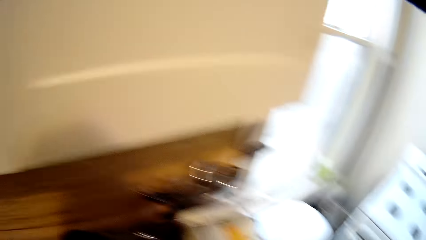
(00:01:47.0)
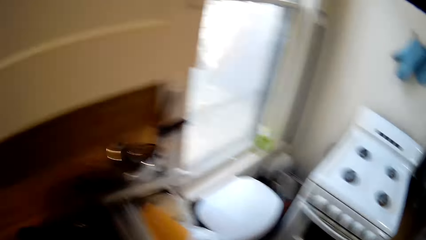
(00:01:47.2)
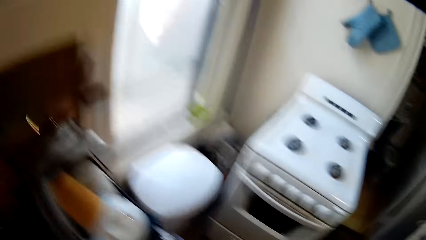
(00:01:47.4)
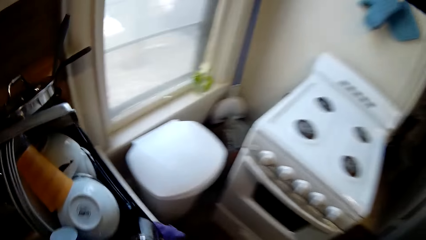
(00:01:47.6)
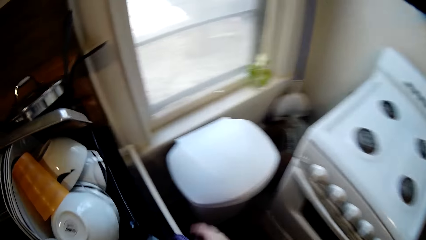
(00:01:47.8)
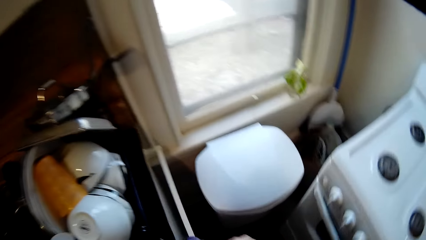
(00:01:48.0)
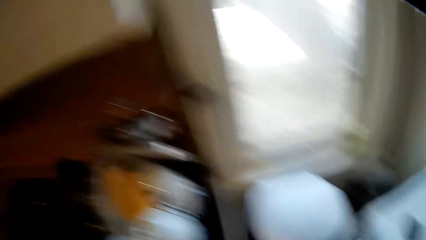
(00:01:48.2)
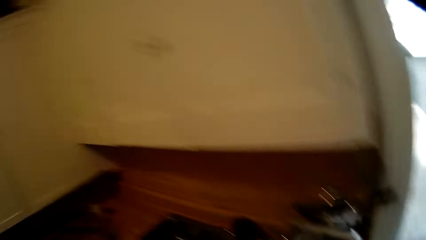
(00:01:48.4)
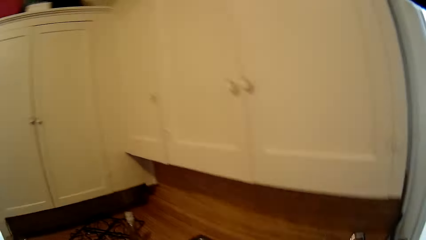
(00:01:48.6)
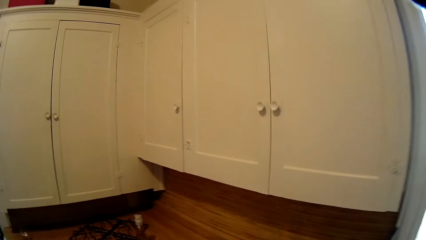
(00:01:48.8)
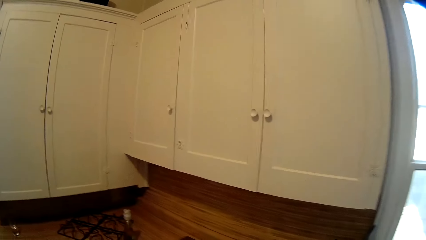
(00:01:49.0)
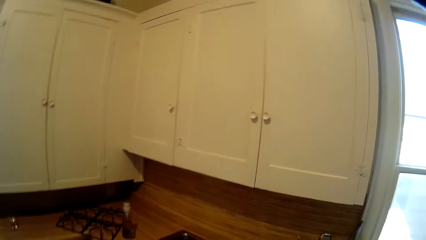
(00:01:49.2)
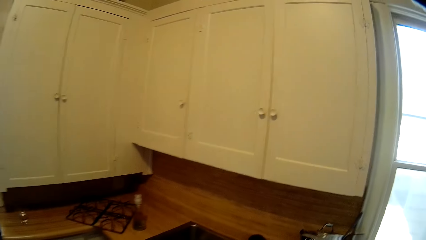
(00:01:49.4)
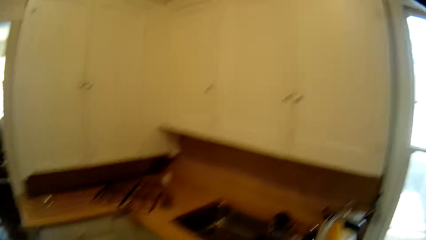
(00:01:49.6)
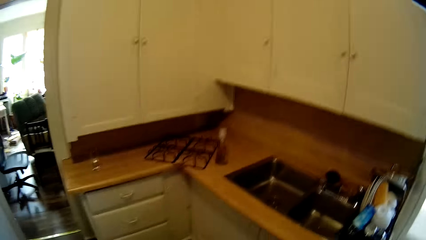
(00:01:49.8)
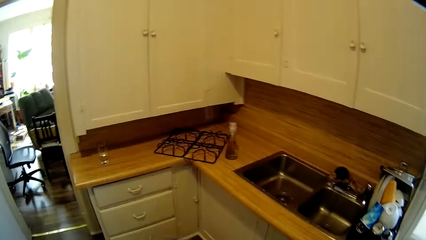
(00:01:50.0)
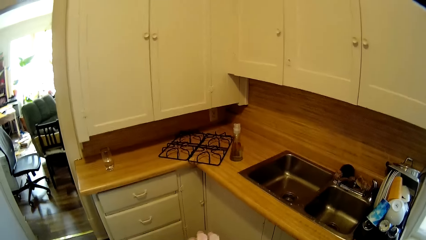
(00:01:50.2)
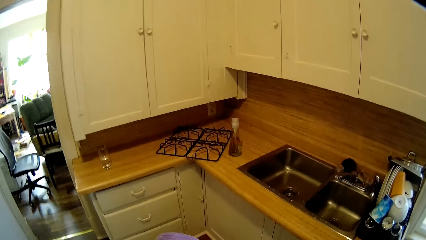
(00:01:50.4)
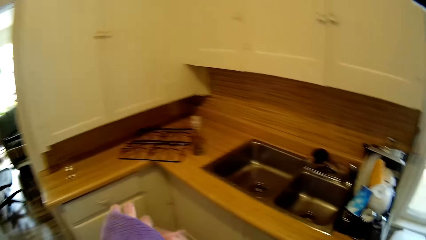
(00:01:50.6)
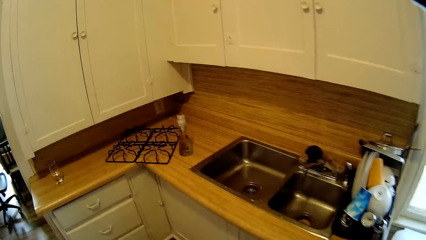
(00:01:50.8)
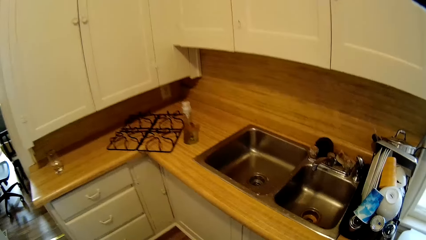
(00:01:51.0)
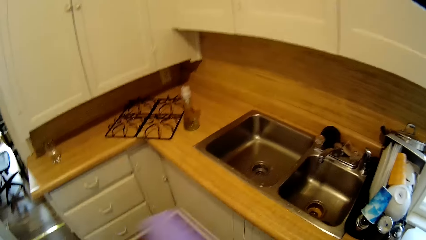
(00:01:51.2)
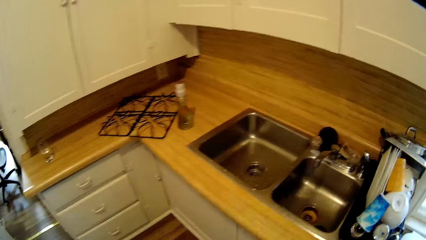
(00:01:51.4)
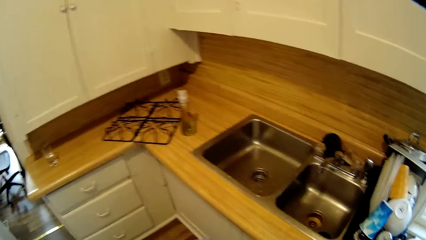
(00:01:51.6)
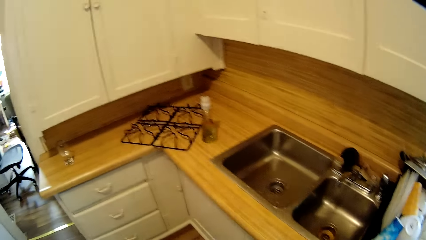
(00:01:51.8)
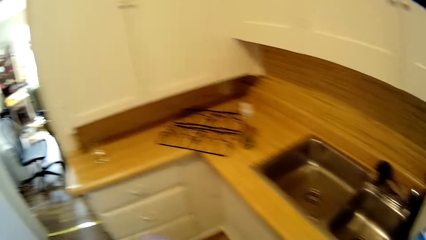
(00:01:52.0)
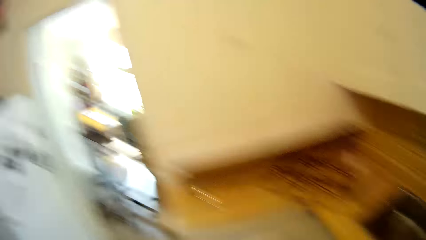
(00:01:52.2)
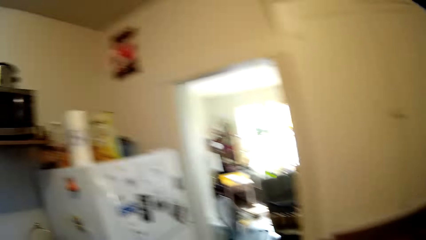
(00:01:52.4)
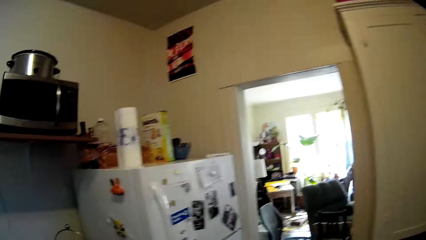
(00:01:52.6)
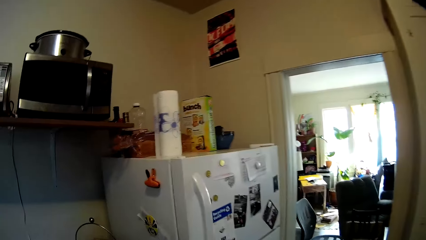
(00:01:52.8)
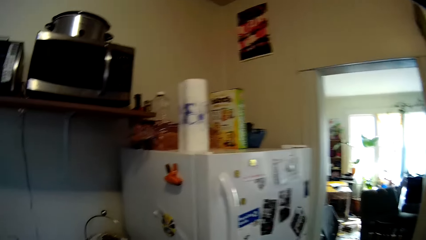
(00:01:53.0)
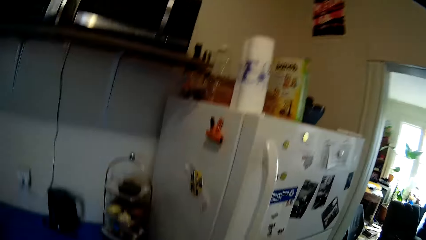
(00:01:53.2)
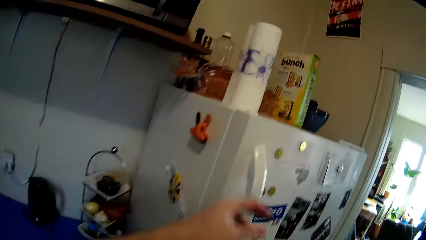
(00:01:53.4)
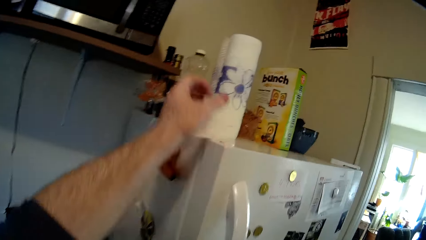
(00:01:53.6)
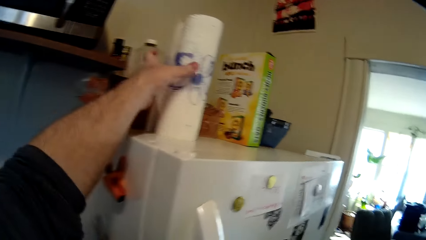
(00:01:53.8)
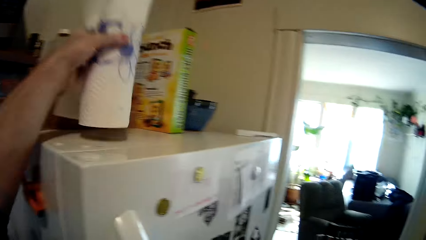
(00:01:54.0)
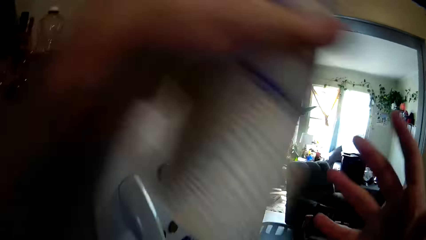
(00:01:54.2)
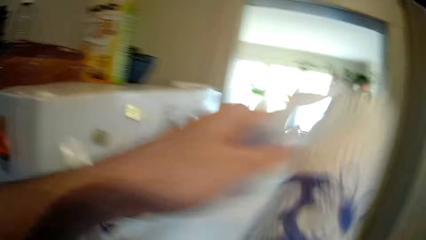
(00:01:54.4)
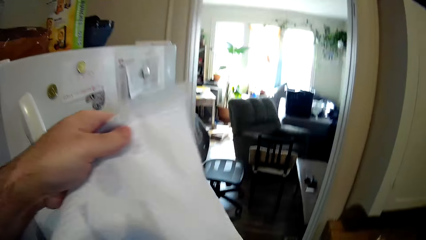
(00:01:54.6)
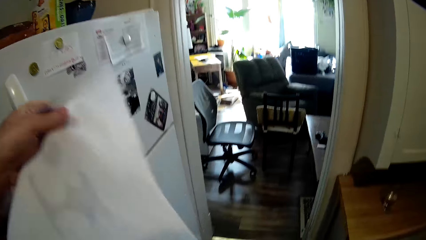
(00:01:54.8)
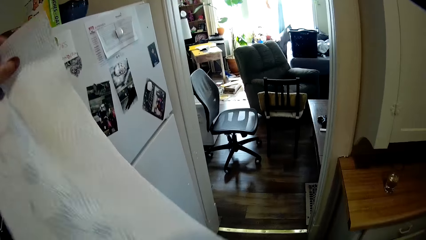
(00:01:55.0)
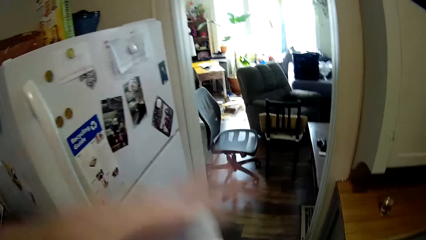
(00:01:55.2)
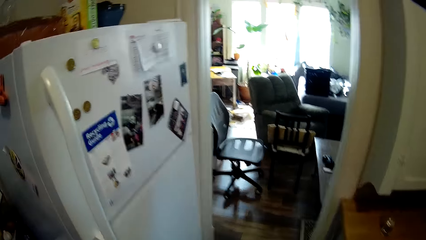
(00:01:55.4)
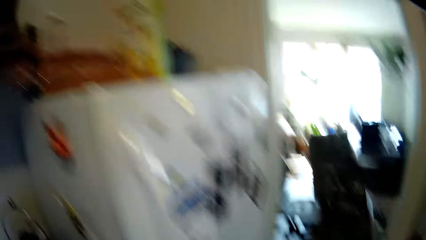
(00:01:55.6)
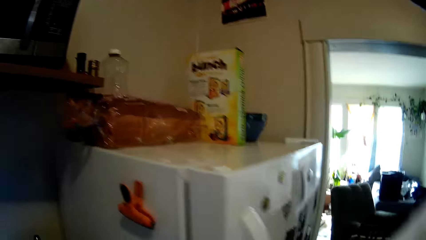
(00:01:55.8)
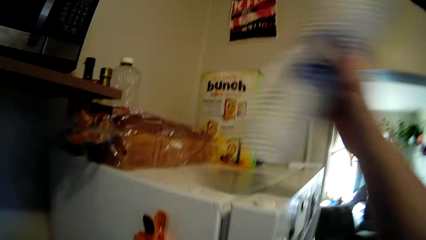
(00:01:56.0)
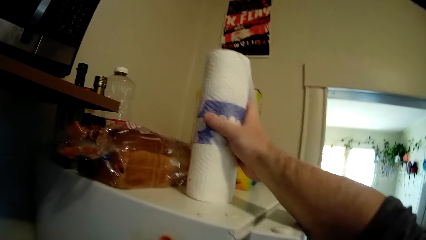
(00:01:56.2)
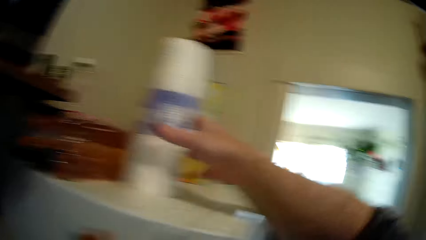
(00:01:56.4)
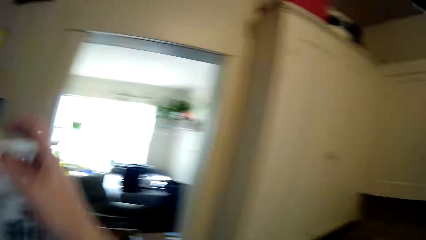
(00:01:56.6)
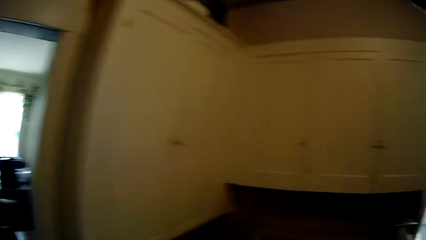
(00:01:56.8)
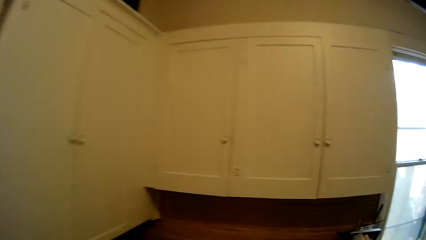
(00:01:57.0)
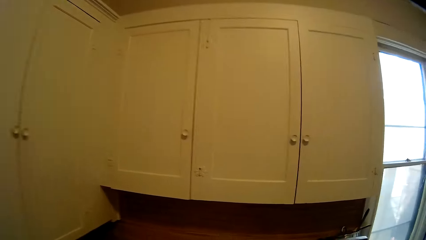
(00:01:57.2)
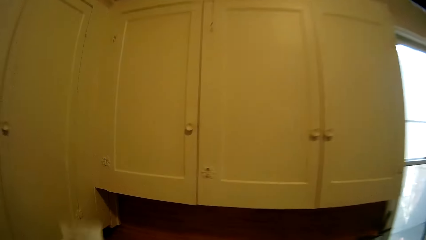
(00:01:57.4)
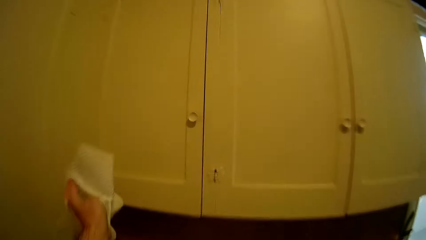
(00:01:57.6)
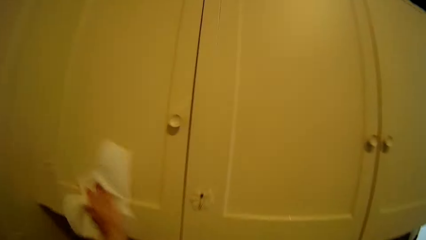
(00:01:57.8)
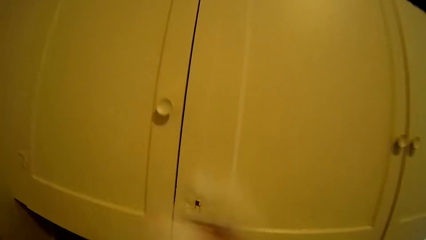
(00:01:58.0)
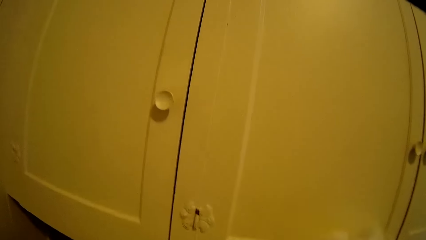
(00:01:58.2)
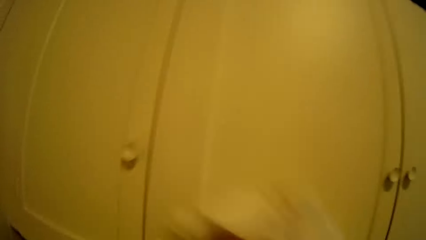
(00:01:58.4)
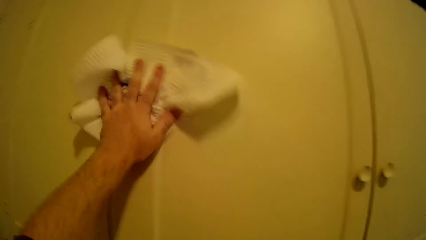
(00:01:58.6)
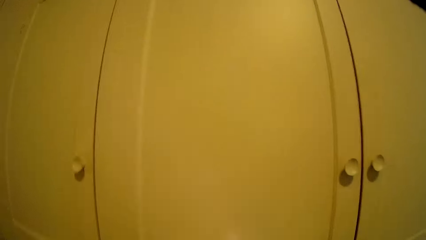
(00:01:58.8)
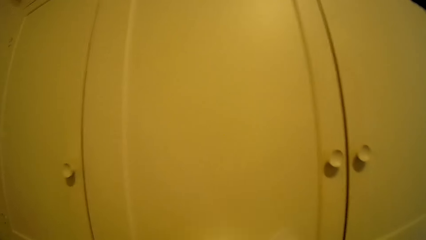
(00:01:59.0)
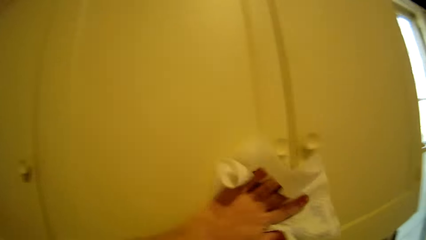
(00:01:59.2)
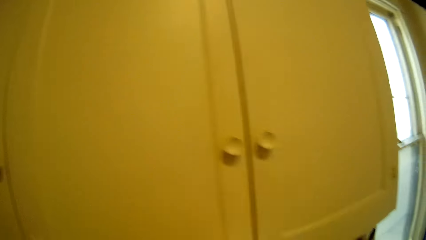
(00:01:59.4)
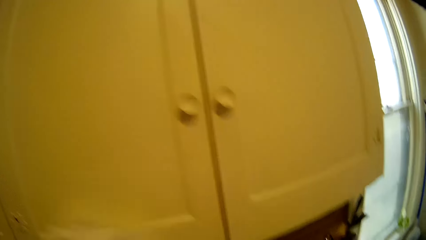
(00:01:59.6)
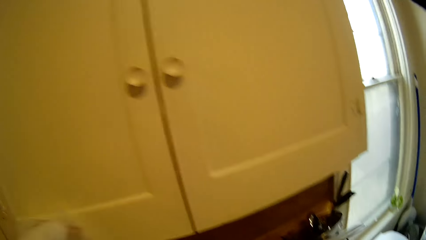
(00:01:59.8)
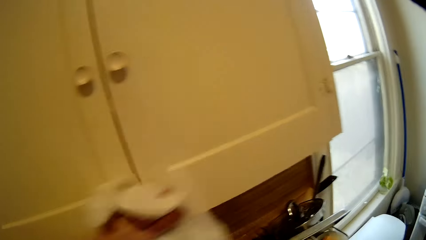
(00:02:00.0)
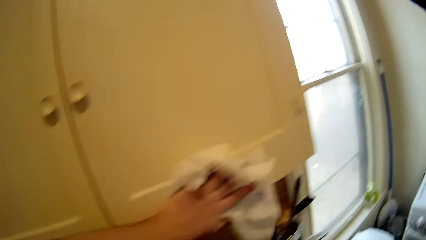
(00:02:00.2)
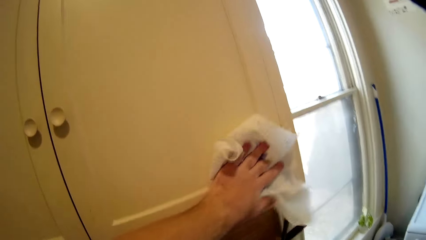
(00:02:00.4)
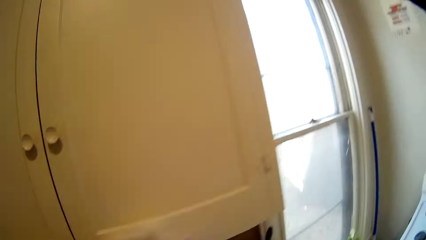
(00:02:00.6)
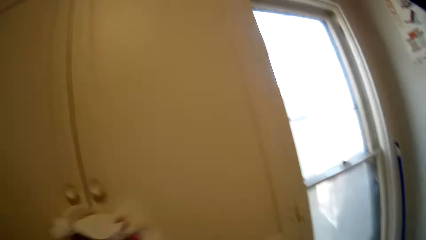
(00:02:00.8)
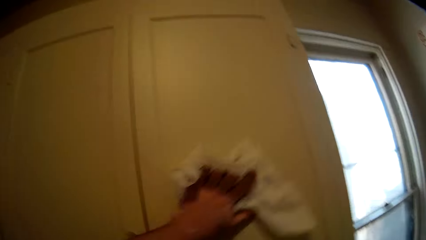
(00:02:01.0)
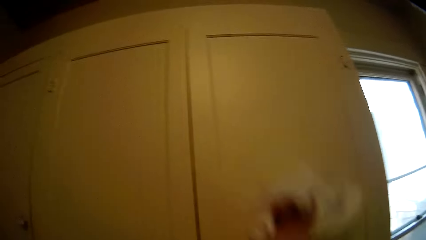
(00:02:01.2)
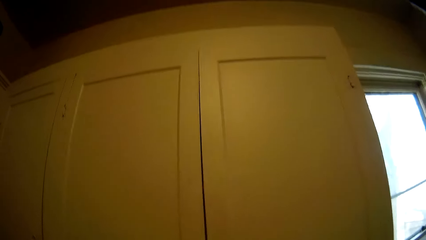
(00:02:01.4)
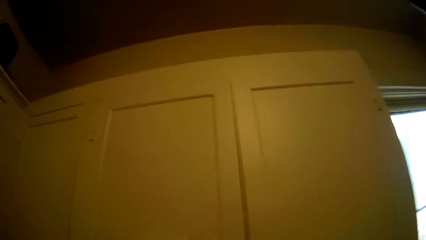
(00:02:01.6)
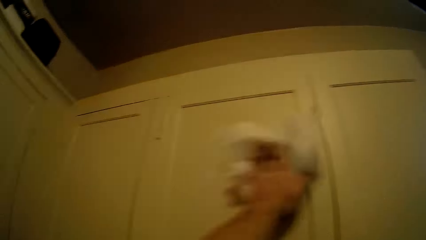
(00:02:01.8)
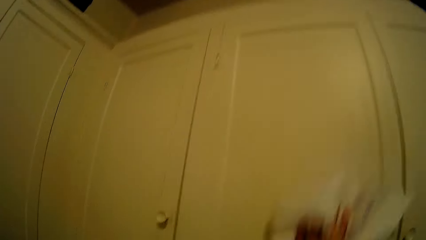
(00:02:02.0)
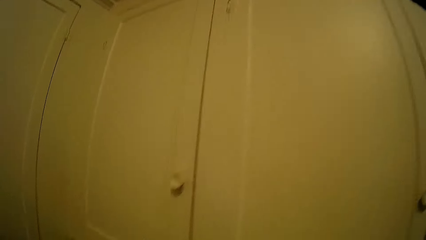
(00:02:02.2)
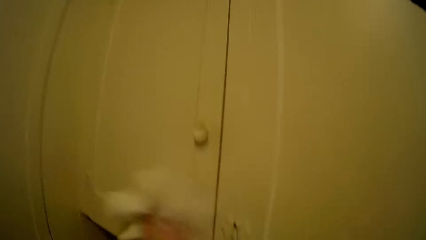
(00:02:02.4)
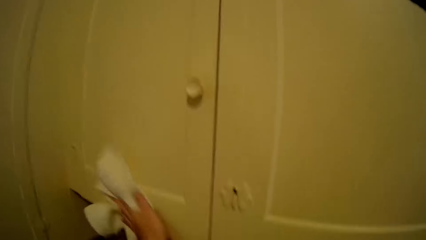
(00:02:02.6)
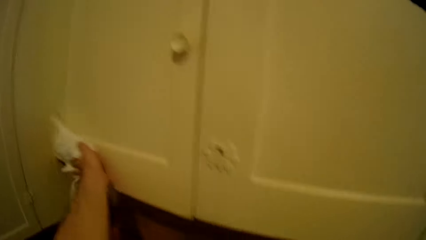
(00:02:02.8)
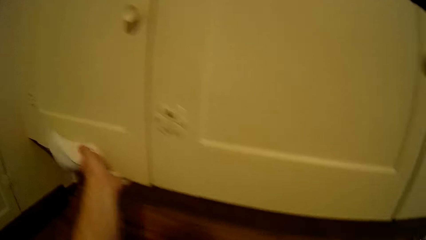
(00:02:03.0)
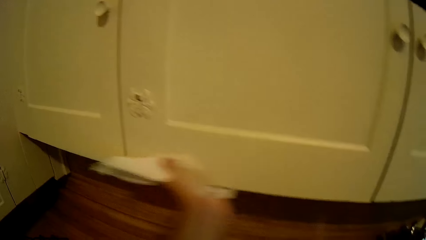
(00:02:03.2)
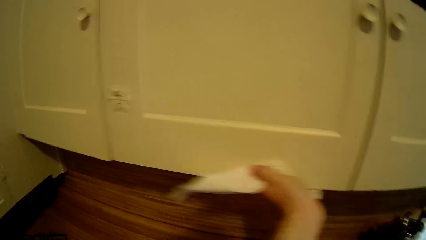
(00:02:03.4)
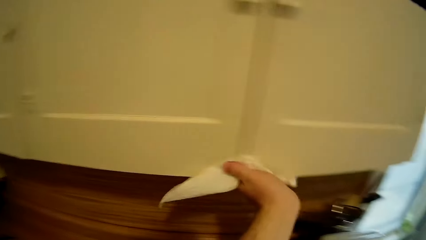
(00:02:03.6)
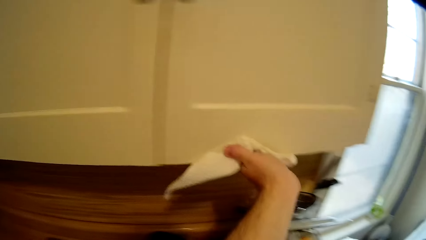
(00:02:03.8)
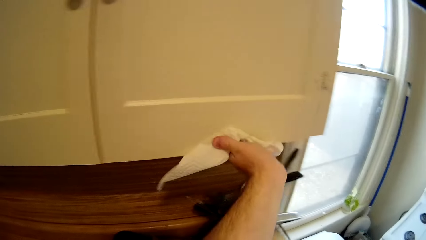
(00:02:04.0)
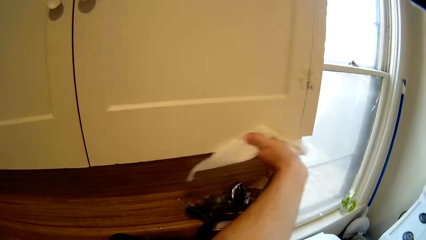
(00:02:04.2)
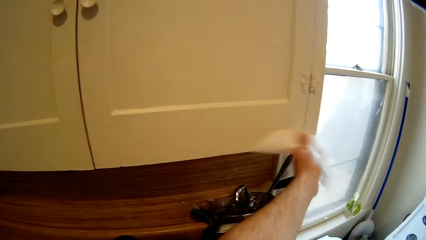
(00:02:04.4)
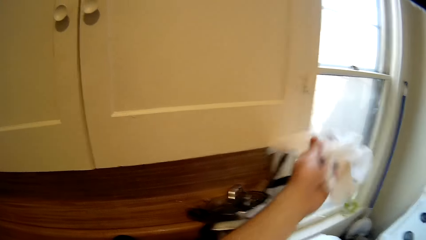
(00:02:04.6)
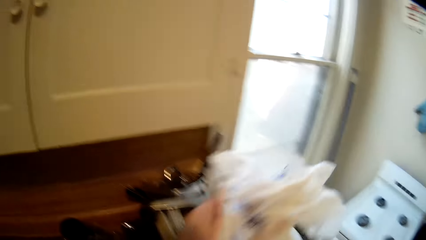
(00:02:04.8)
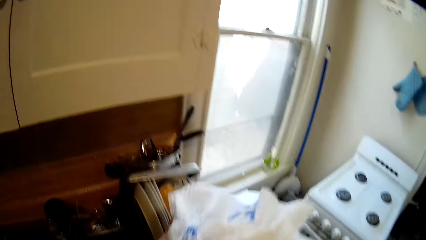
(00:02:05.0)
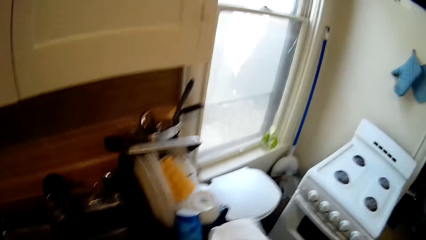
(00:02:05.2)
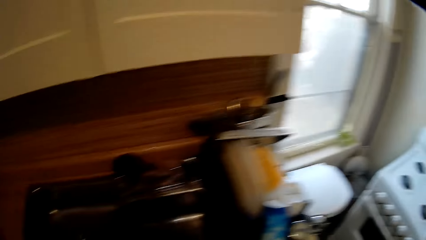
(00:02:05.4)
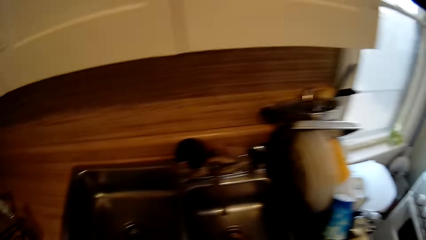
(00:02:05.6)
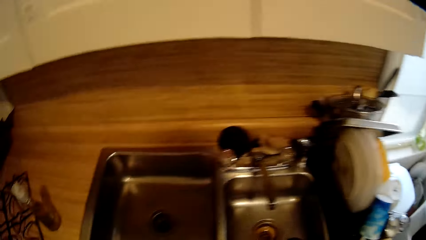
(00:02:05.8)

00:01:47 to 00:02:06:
The camera wearer wipes his hands with a towel. He picks up the paper towel and cuts a piece of paper towel. He wipes the kitchen cabinet with the paper towel.
